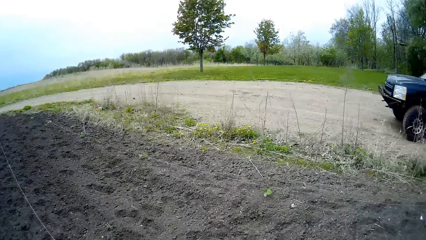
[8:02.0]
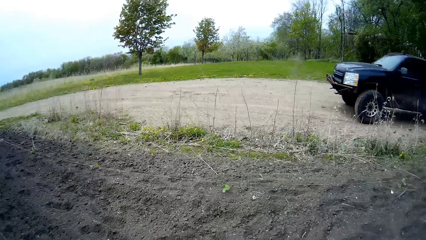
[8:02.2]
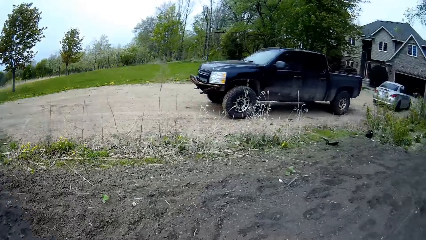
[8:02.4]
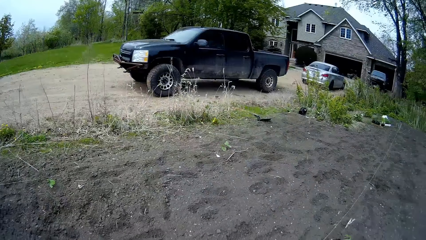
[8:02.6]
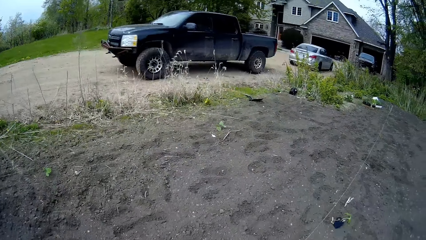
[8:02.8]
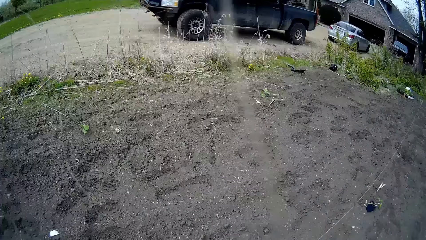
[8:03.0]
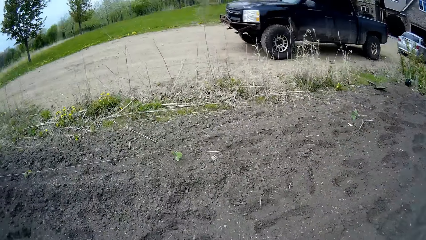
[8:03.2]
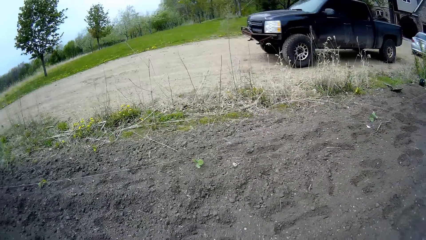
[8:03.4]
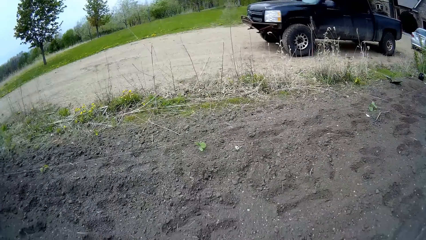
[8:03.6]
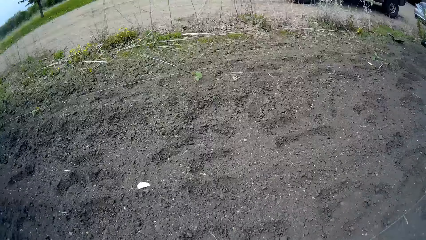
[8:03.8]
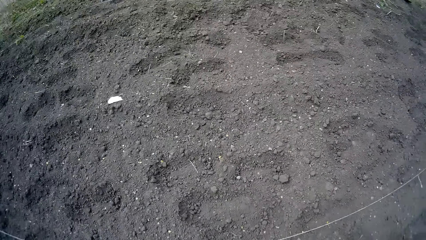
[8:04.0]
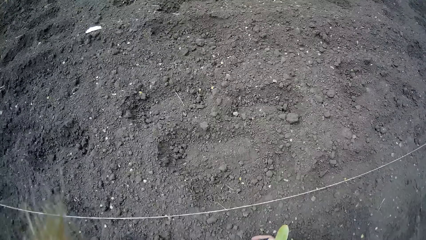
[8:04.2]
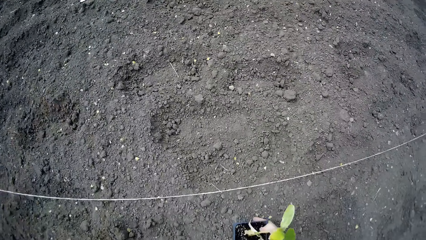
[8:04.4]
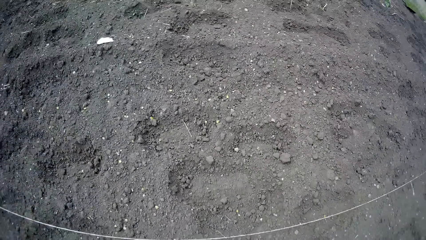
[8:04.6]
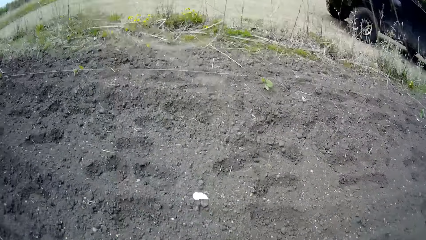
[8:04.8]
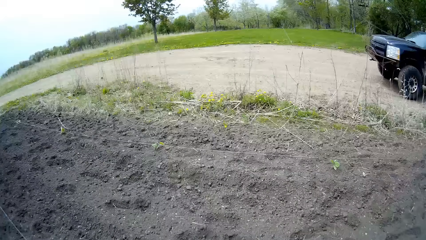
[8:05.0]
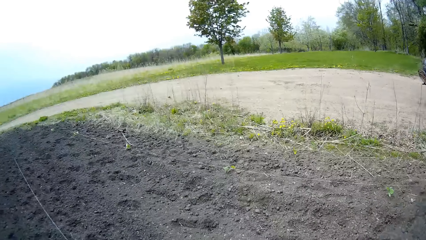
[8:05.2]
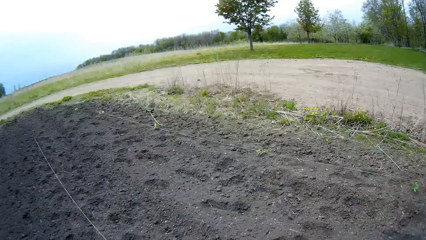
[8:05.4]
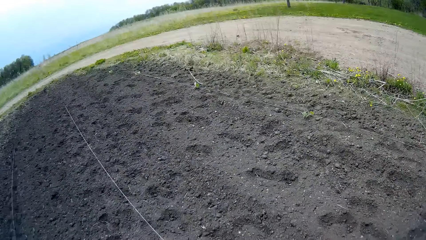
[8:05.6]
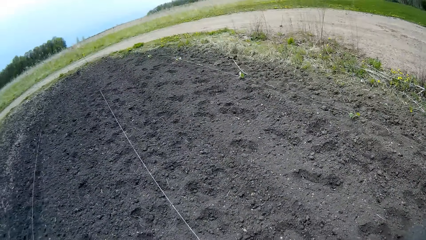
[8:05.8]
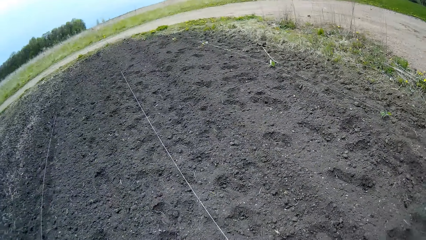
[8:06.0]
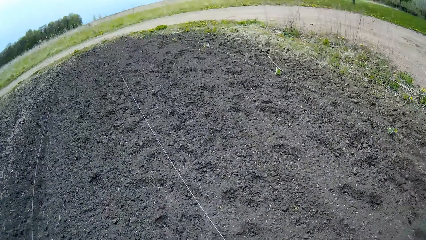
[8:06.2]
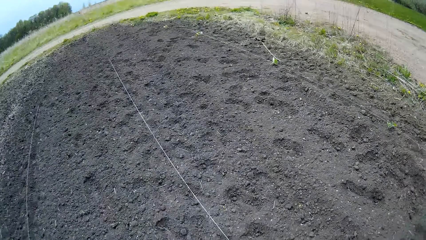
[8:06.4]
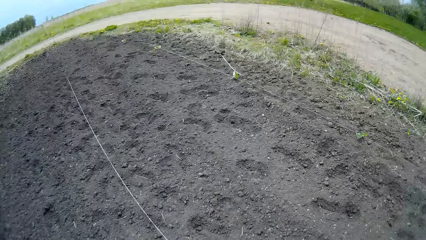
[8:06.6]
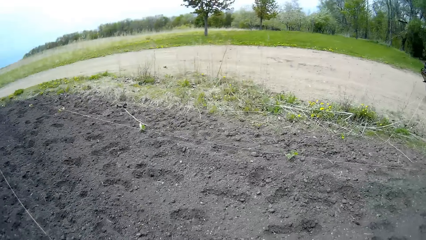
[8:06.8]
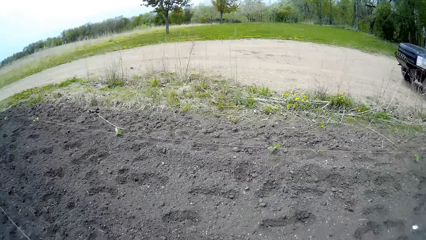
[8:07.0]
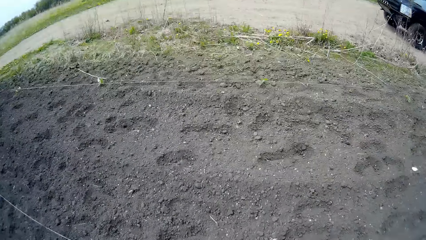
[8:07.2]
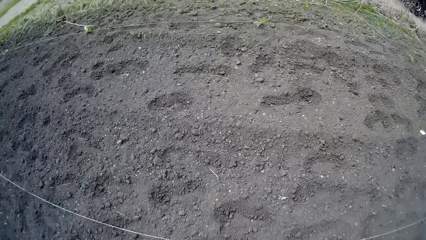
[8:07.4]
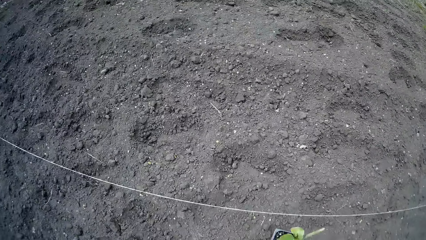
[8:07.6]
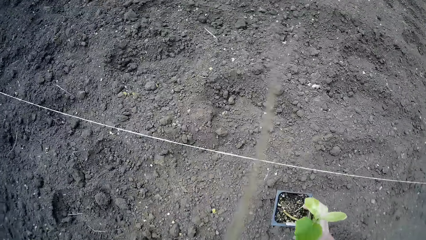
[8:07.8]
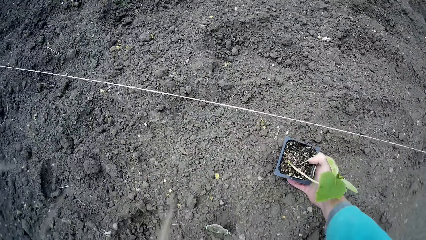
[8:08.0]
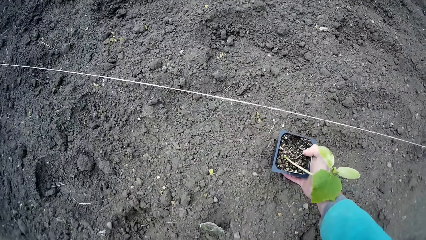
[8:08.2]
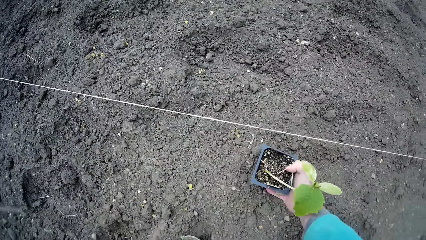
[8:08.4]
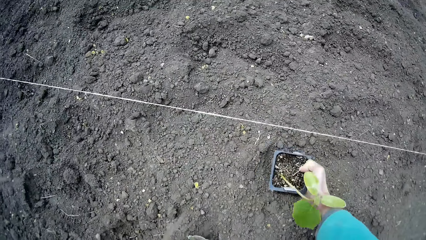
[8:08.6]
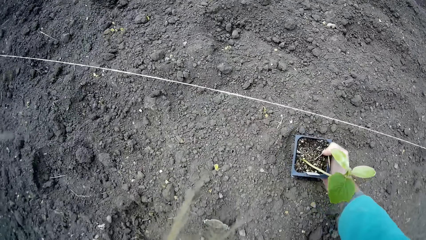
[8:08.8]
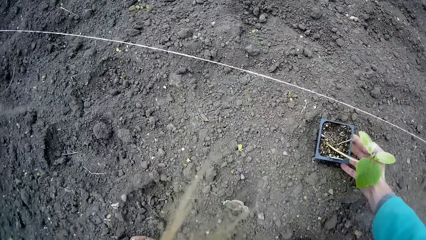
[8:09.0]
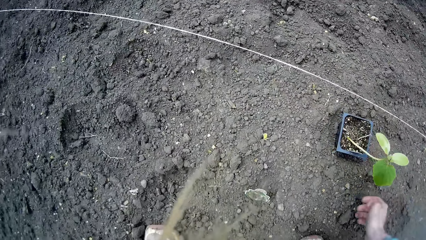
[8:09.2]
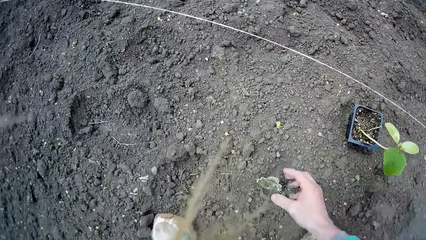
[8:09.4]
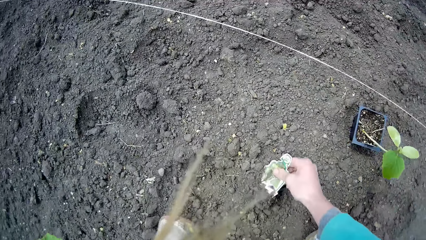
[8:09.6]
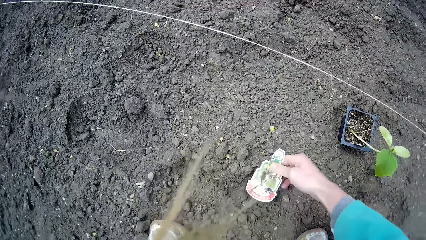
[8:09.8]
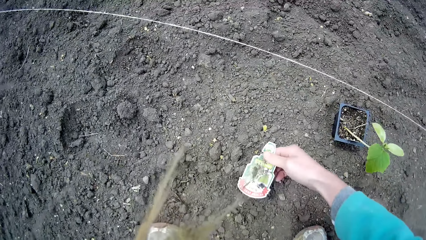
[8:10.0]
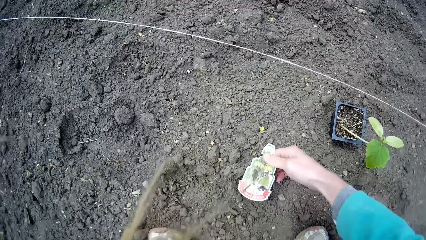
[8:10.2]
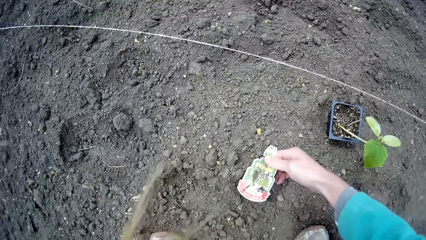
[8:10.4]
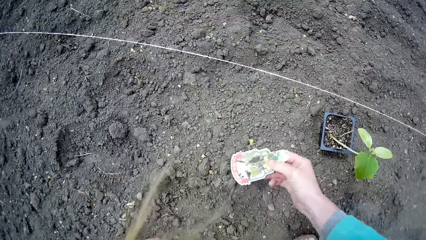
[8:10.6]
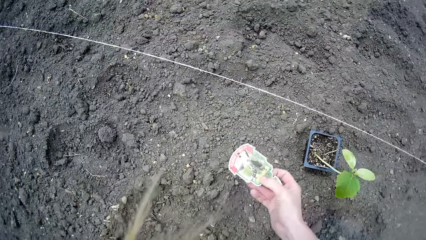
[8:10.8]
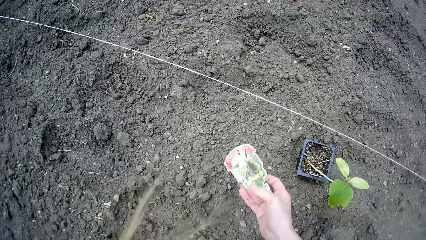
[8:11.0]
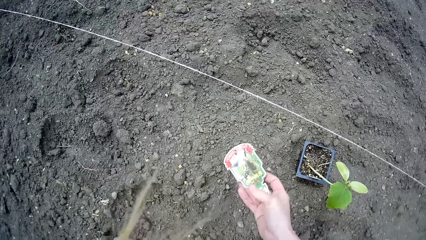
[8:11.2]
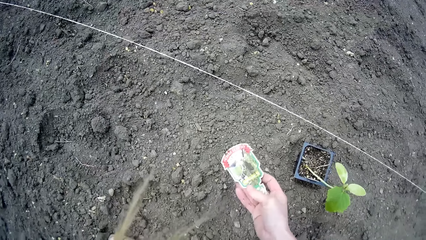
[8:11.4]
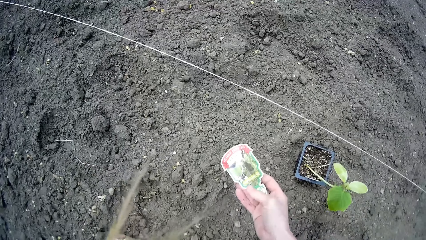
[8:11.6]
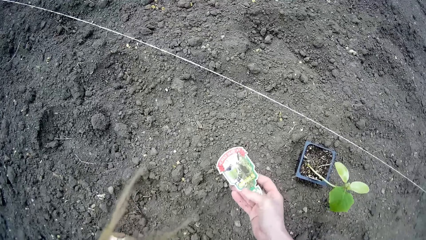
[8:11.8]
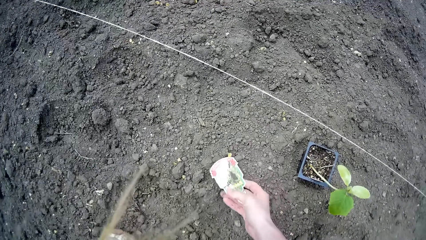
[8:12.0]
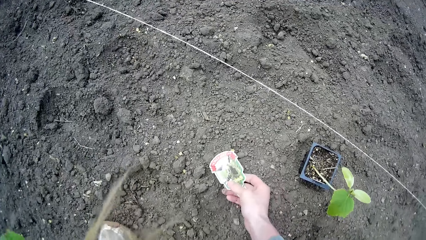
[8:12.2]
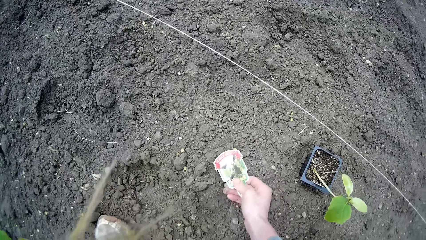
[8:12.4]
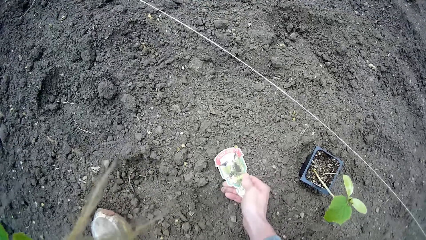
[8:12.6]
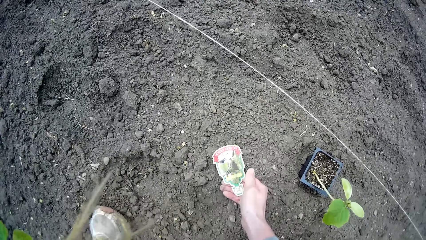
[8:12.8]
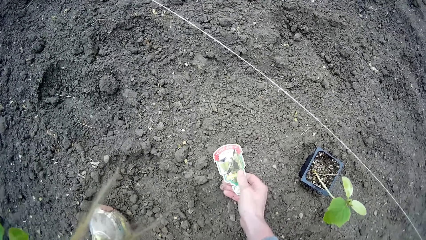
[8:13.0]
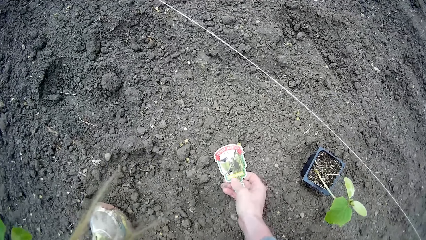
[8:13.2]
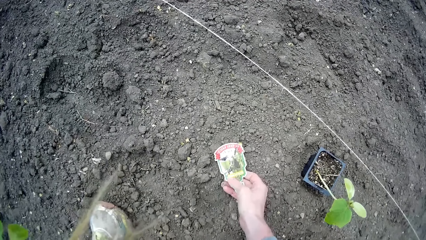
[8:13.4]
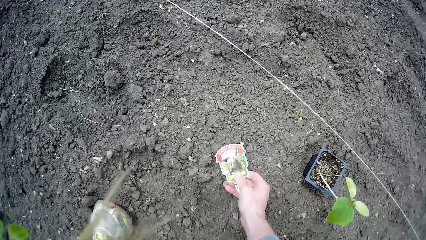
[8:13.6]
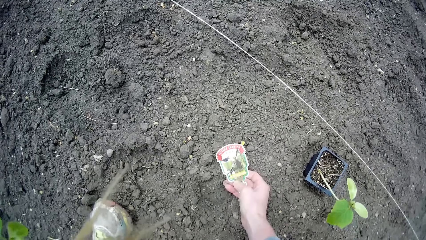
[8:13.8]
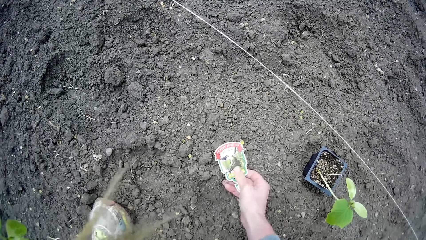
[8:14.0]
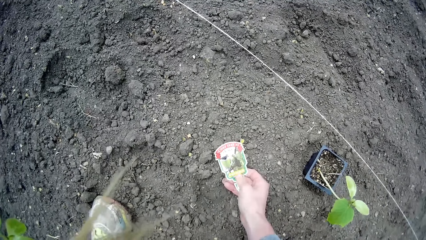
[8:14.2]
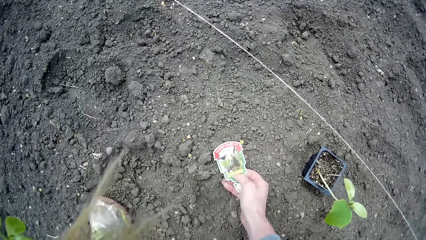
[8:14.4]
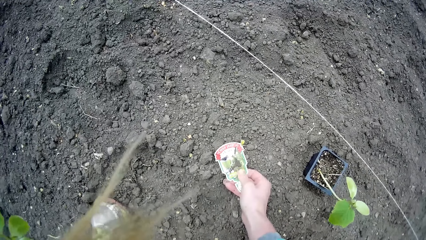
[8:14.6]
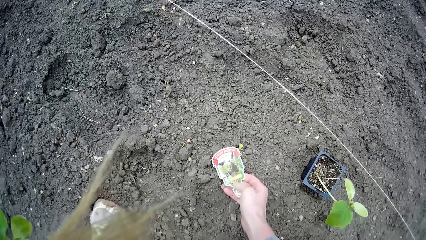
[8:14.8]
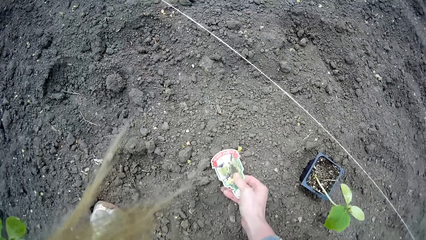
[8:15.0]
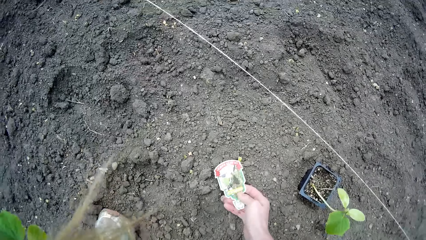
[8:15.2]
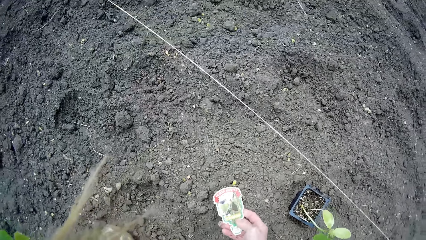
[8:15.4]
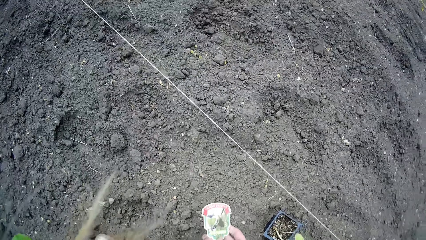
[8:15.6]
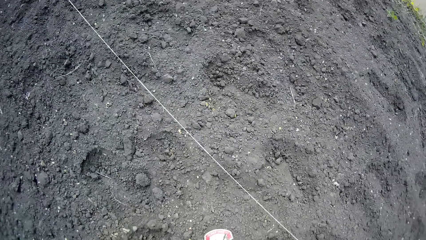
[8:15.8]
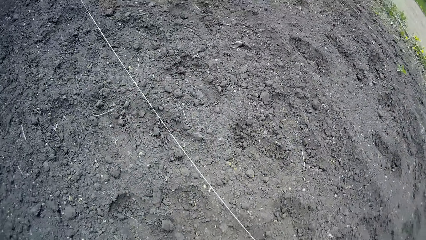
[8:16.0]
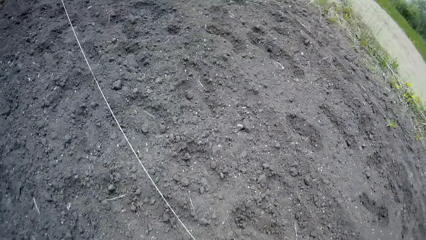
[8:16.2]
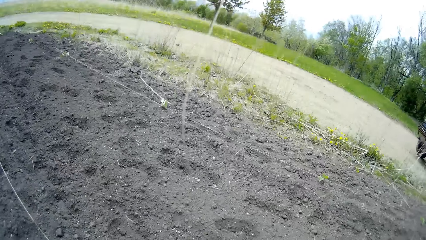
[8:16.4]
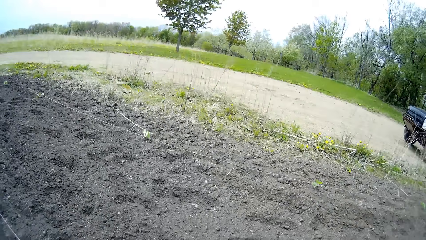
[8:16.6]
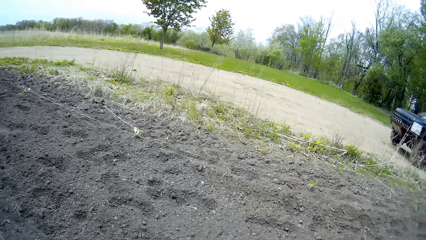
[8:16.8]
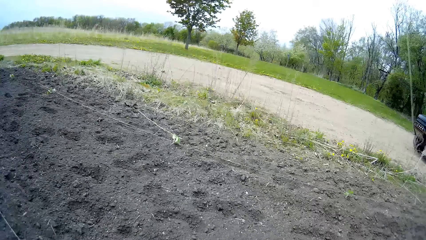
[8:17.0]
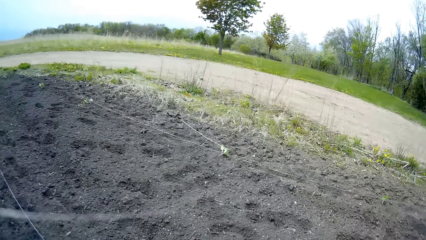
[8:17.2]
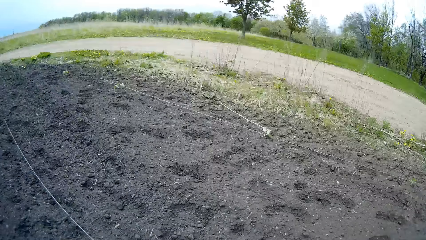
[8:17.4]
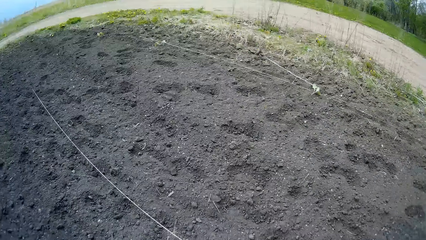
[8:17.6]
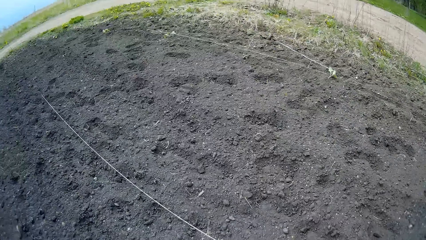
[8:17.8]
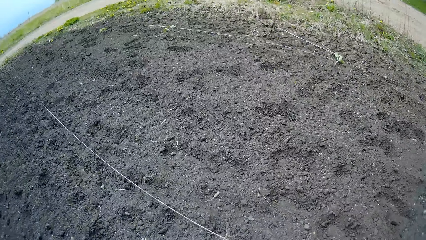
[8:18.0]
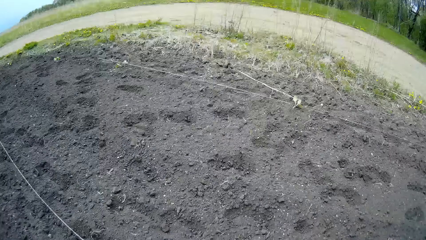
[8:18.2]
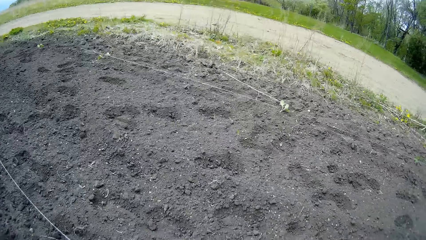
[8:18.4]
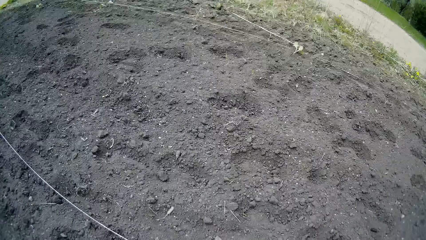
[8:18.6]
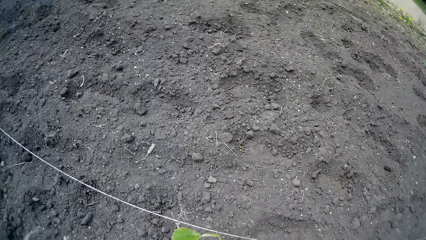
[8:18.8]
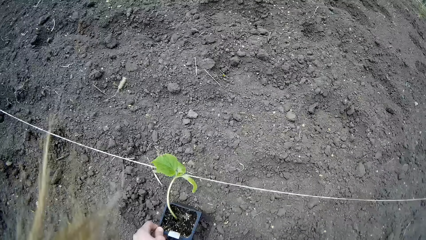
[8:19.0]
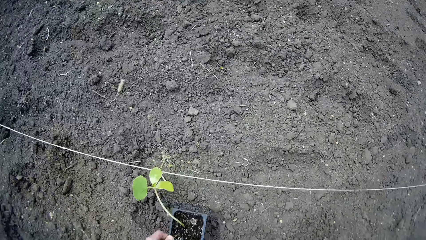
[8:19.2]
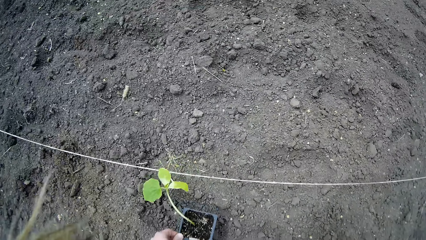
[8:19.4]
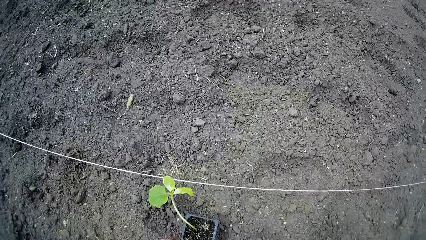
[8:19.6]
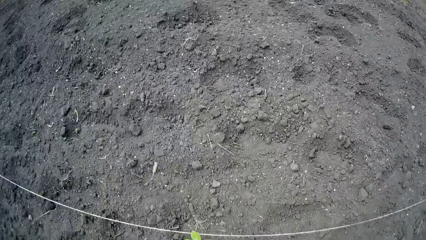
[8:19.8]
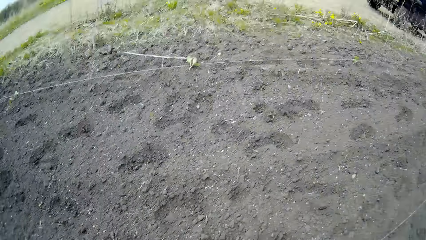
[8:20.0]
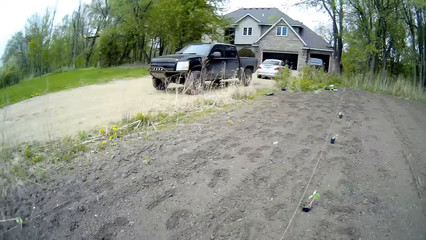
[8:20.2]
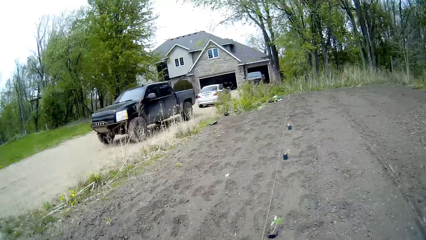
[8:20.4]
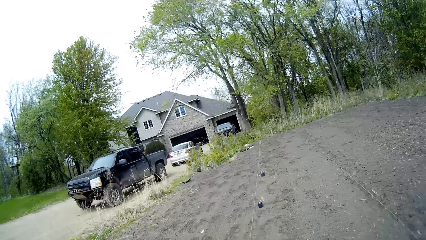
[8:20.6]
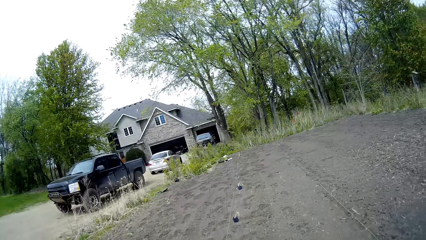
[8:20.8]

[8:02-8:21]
The camera wearer walks around the garden. She drops a container of seedlings in her right hand on the ground. She walks around the garden. She drops a container of seedlings in her right hand on the ground. She picks up a piece of plastic or tag from the ground with her right hand. She stares at the tag and wipes off dirt from the piece of plastic with her right thumb. She walks around the garden. She drops a container of seedlings in her right hand on the ground.
